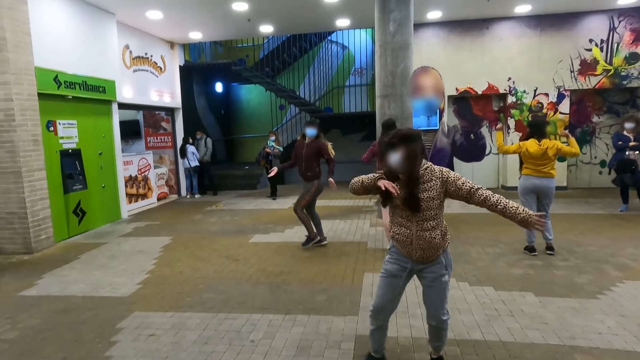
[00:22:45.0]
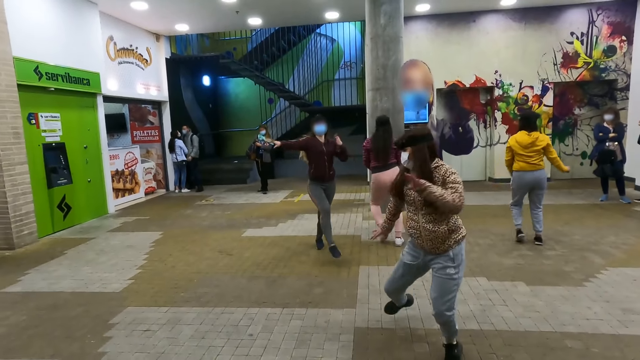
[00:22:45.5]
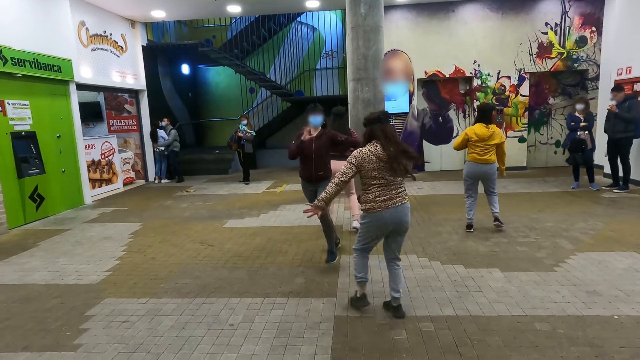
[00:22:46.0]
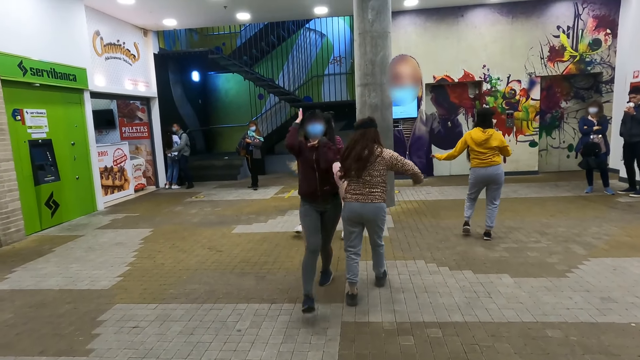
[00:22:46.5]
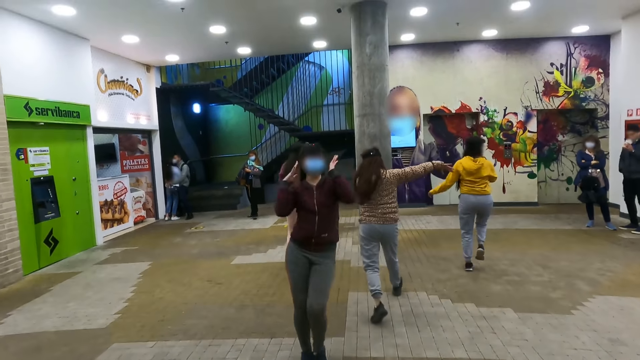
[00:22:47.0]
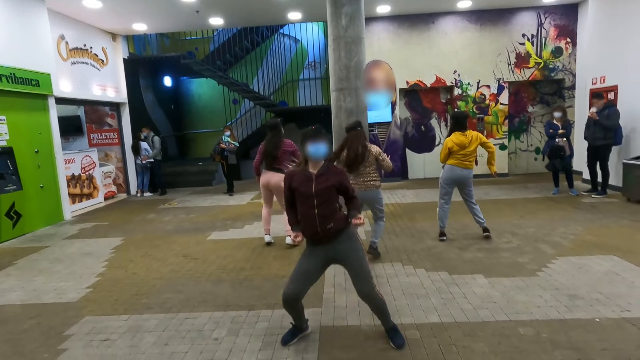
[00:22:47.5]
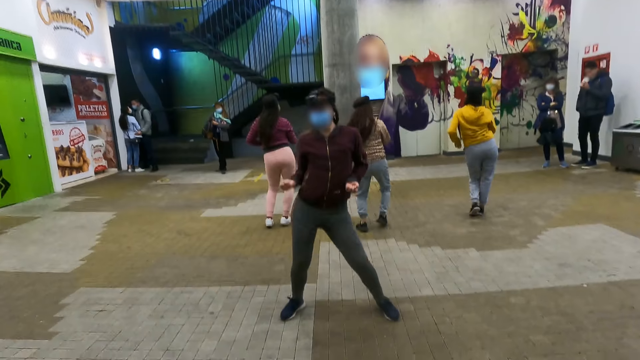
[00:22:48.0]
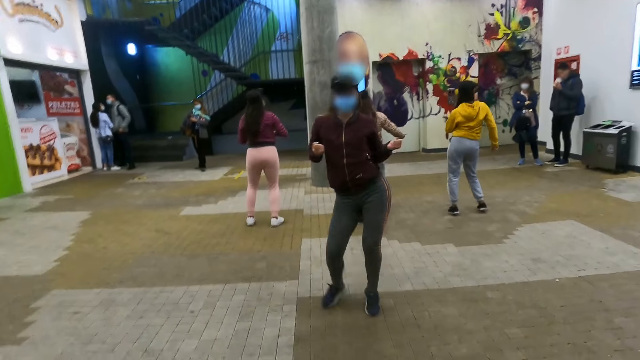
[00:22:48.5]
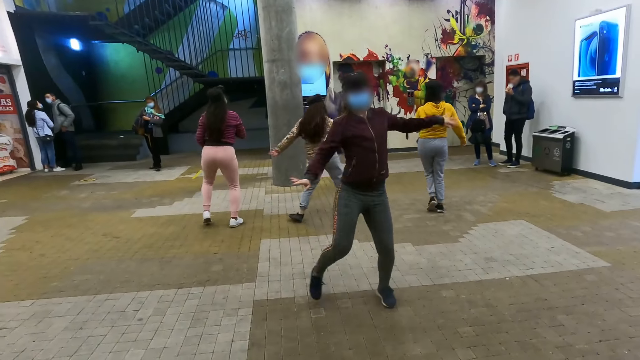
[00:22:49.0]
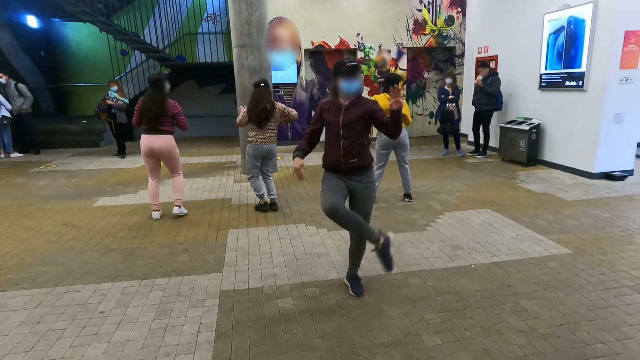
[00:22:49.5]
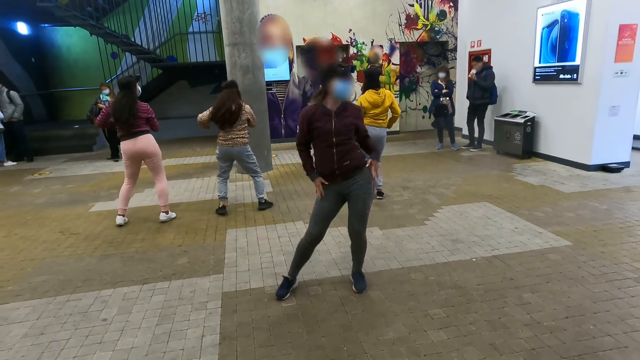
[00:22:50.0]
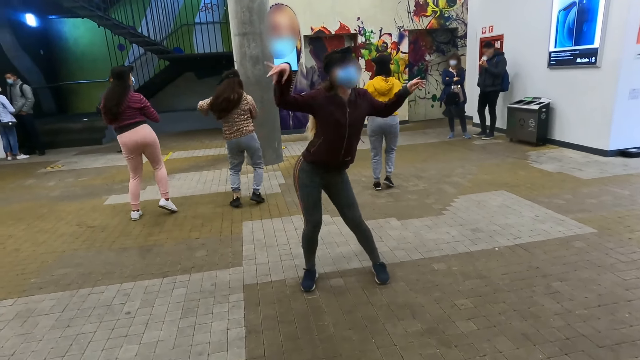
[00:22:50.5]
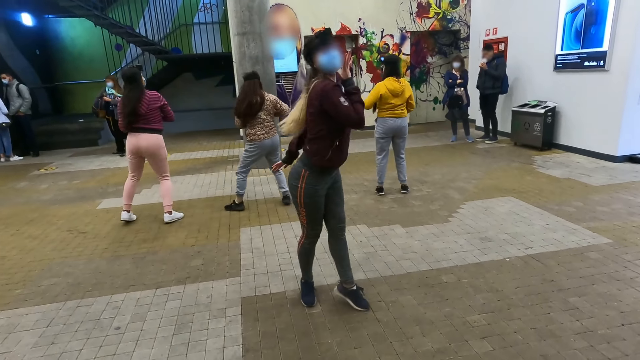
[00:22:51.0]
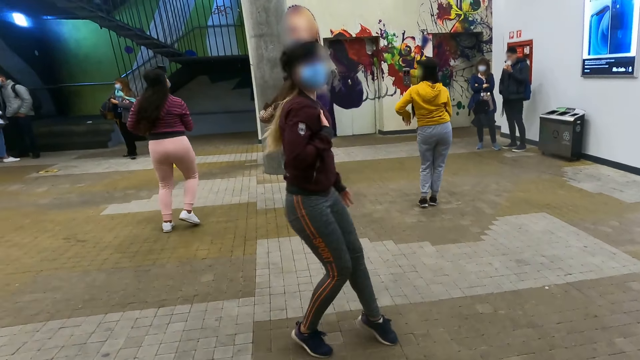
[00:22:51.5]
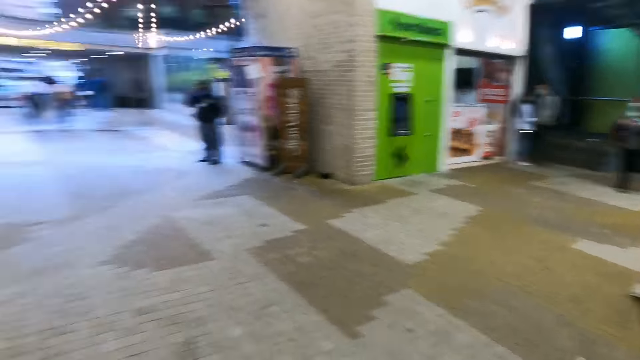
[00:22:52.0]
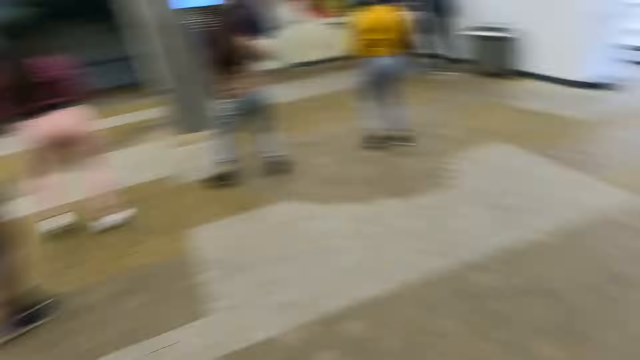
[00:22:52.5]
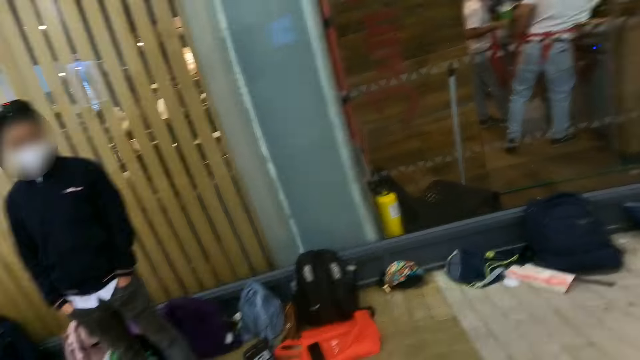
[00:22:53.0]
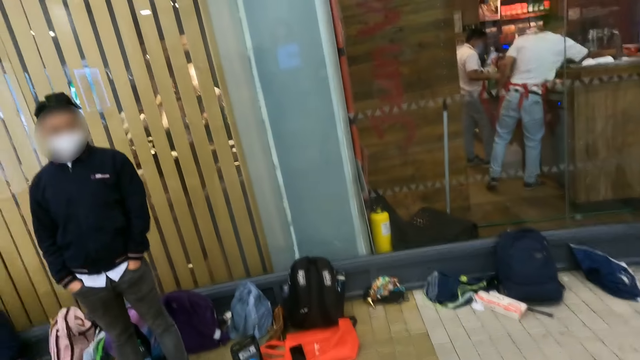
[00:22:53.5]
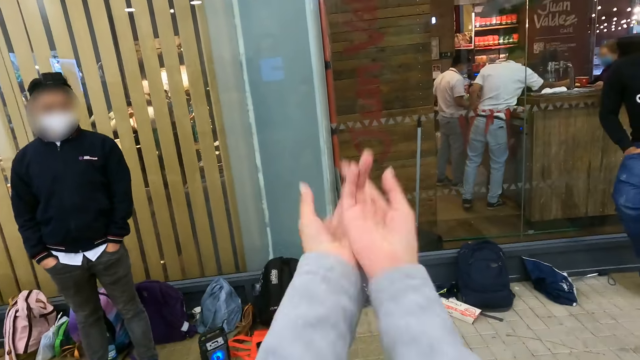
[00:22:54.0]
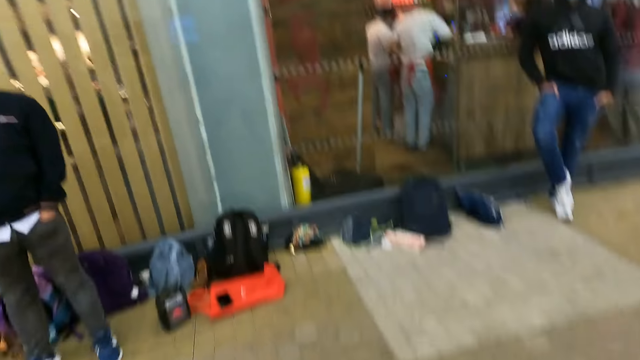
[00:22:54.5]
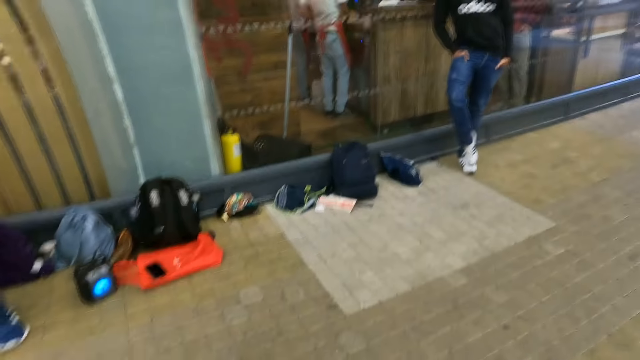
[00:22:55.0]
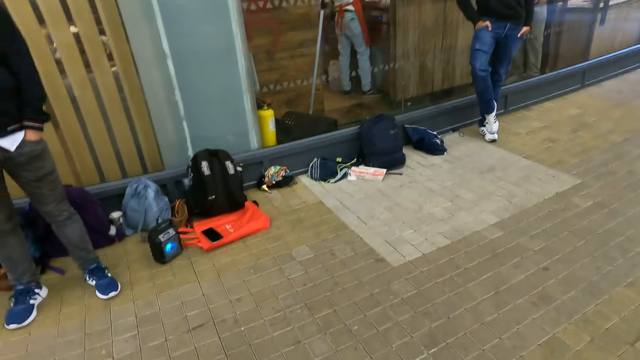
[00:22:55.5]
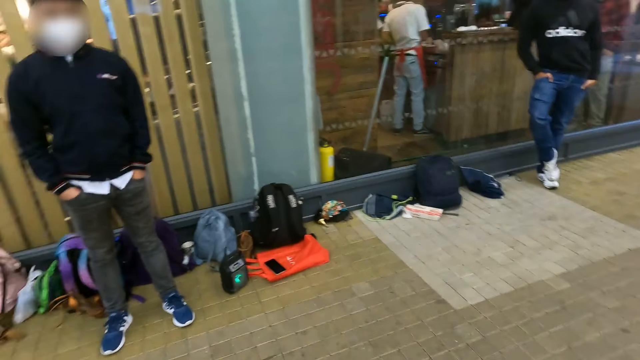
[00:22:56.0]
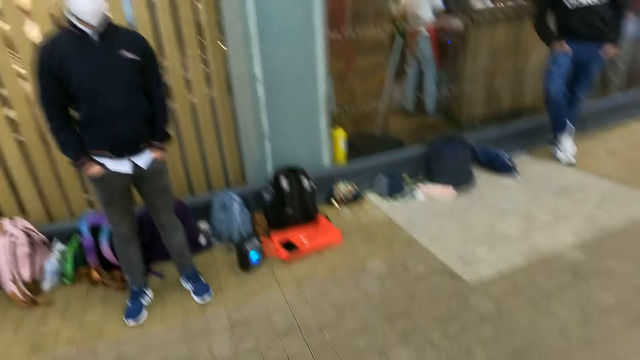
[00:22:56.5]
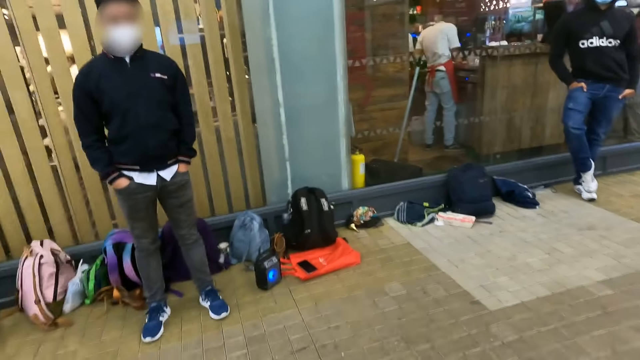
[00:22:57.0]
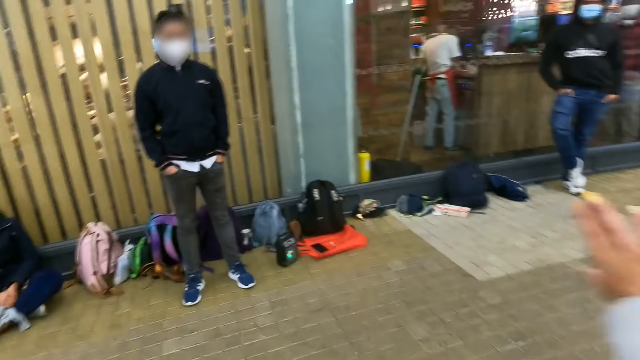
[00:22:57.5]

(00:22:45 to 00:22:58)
A woman walks back. Another woman walks forward. The other woman dances. The camera wearer looks at the dancers. They spin around. They dance with the dancers.

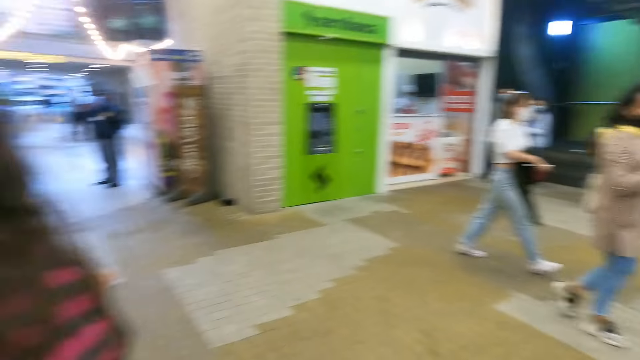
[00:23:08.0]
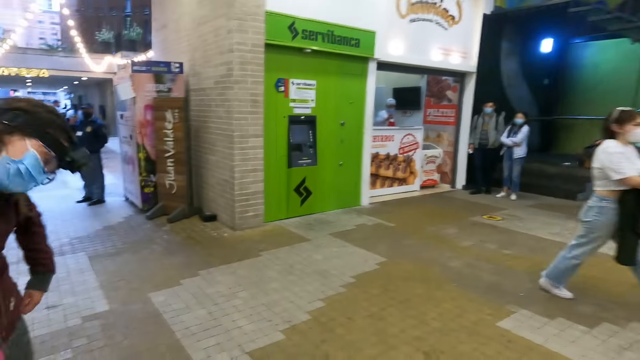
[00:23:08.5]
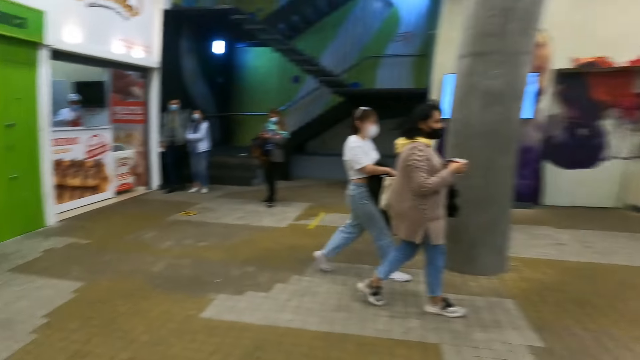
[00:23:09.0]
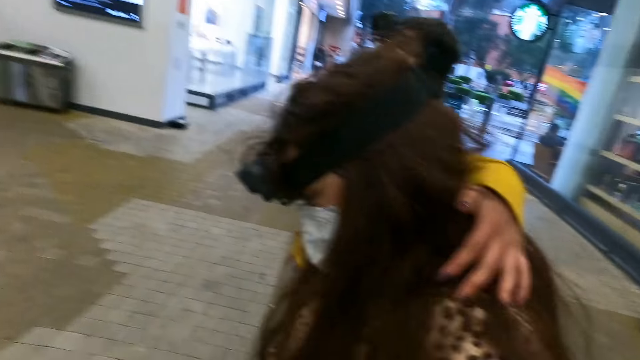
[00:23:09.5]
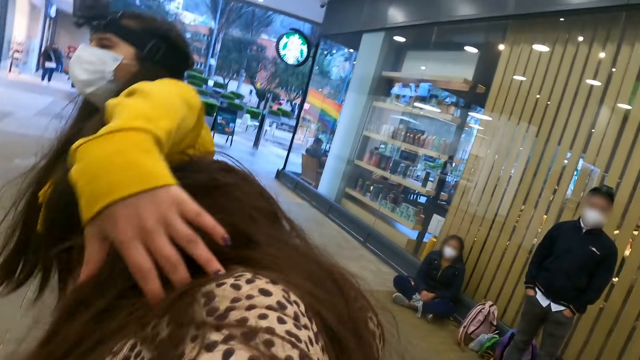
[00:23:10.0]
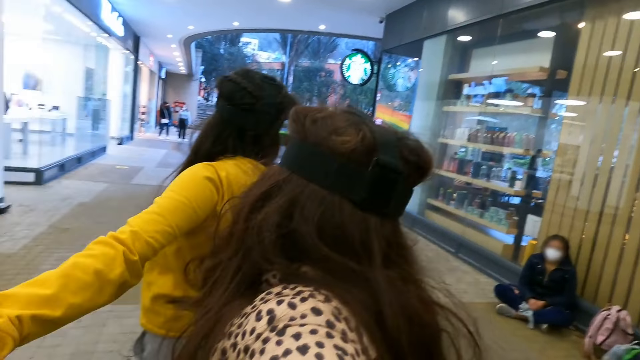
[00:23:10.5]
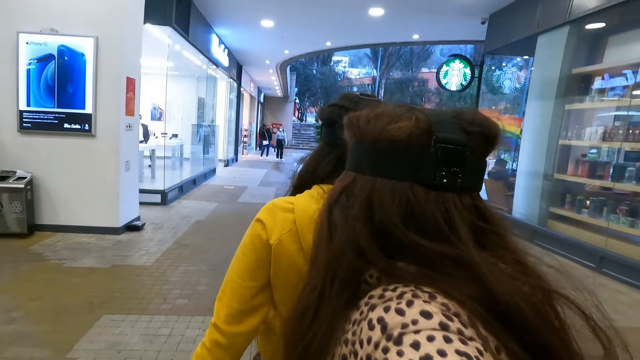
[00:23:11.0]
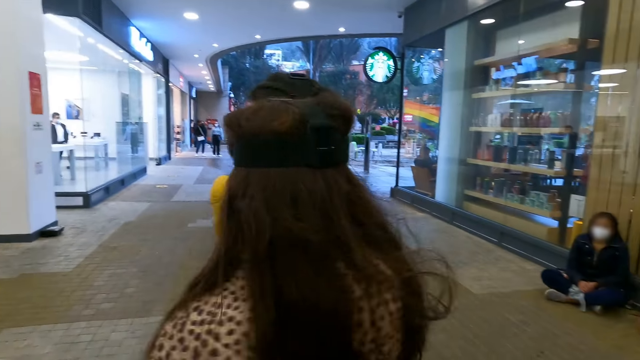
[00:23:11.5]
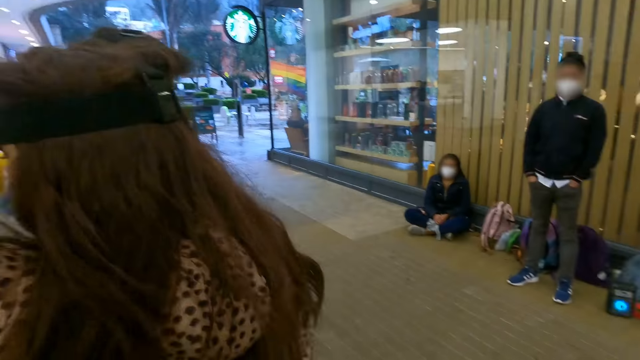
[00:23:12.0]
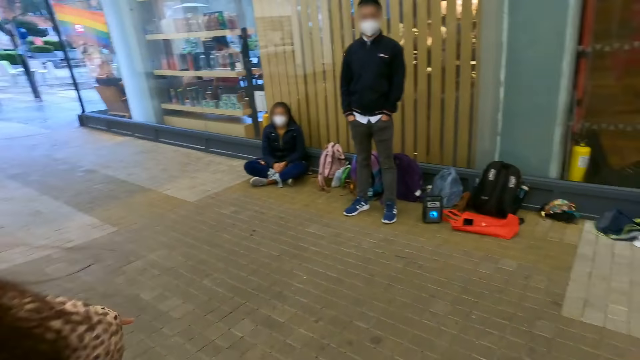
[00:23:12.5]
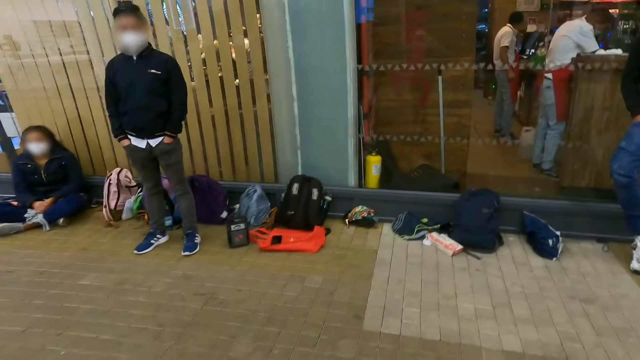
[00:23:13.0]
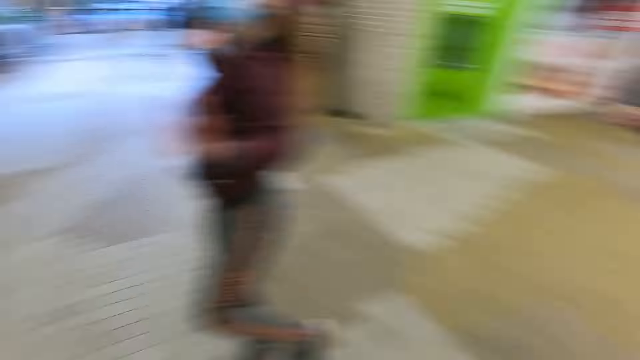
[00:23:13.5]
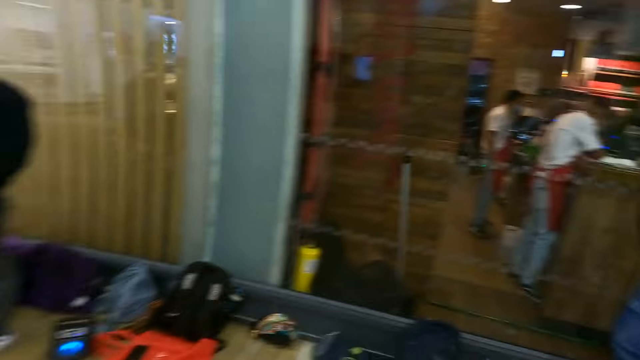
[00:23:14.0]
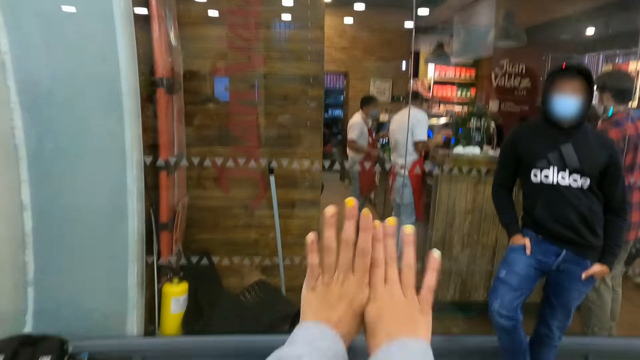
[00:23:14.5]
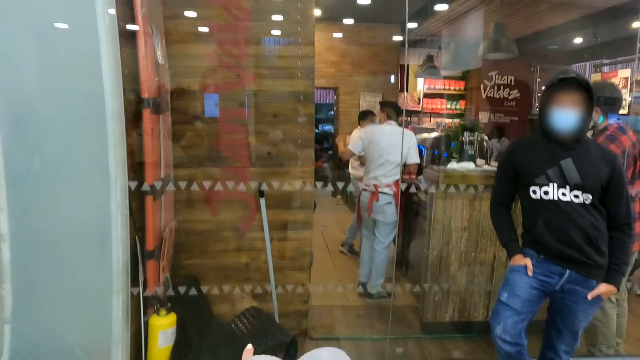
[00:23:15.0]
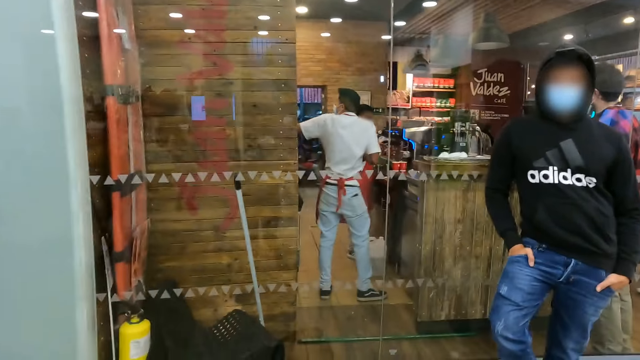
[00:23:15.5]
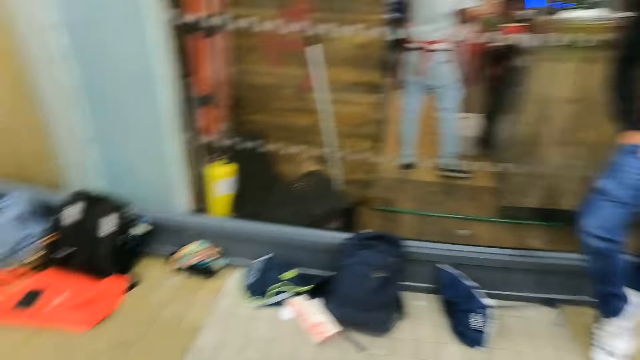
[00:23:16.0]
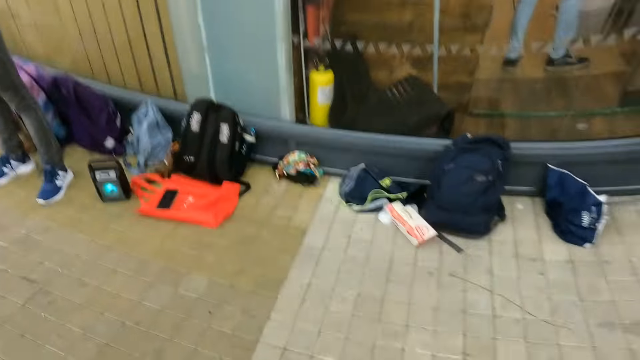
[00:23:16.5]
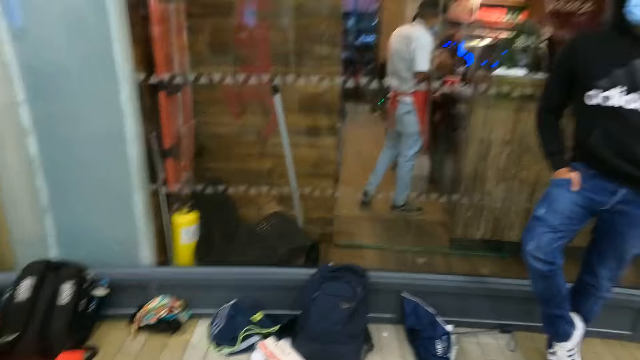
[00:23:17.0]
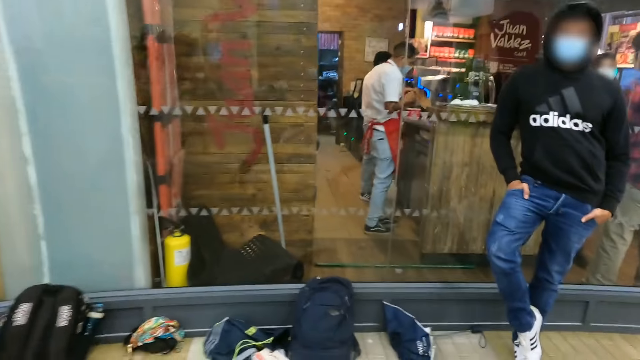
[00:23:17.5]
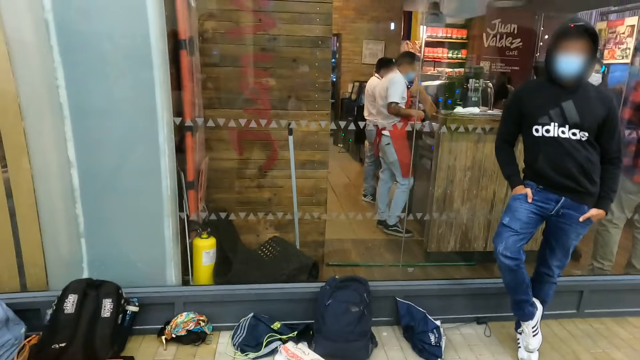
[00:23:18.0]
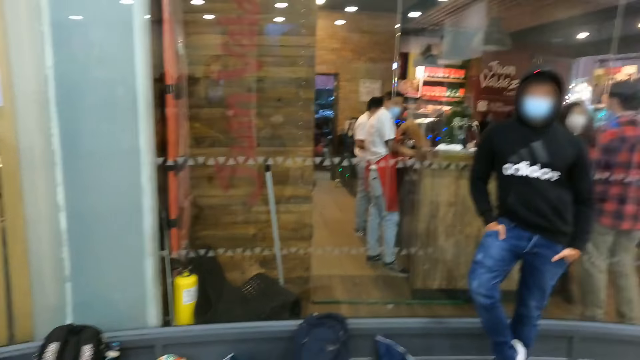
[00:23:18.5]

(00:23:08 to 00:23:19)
The camera wearer turns around. They spin around.
